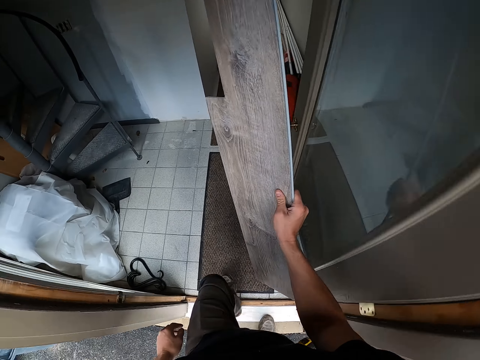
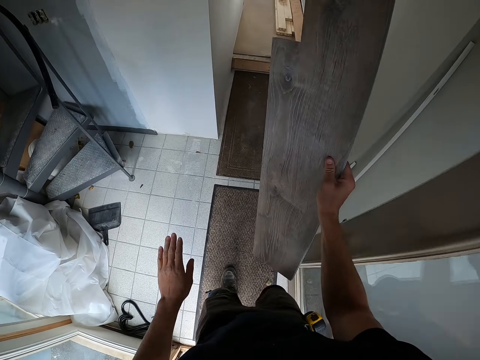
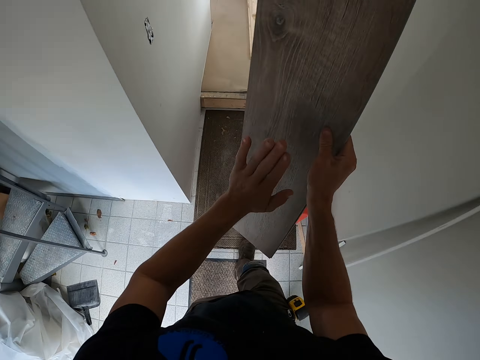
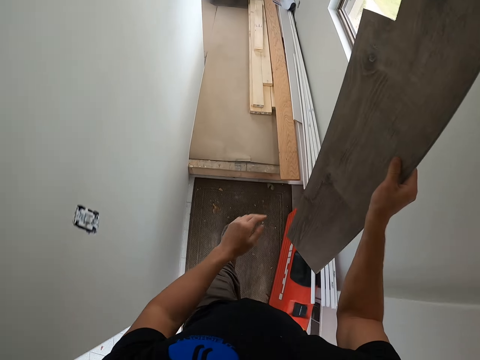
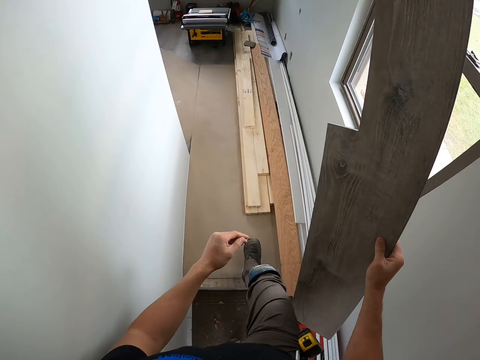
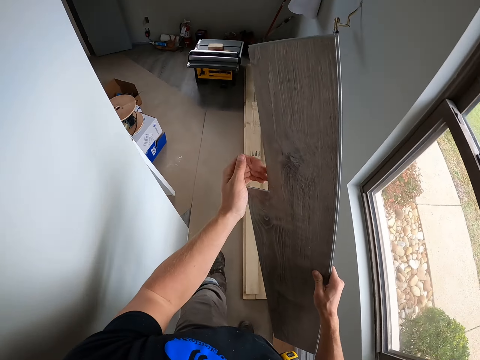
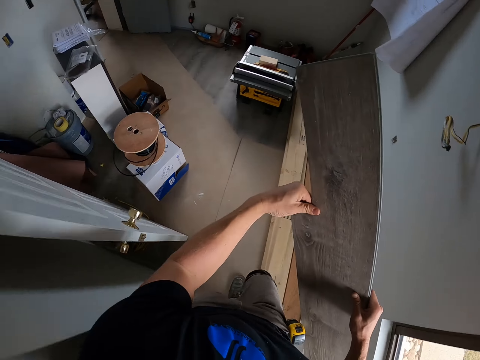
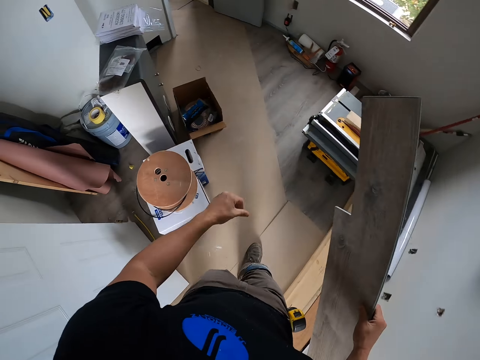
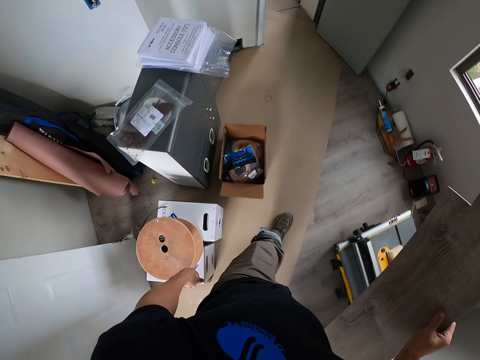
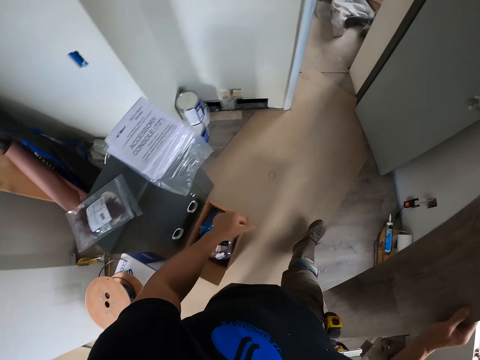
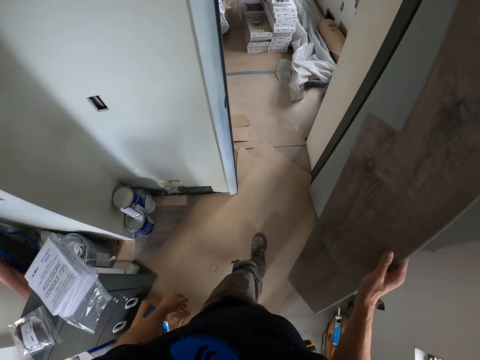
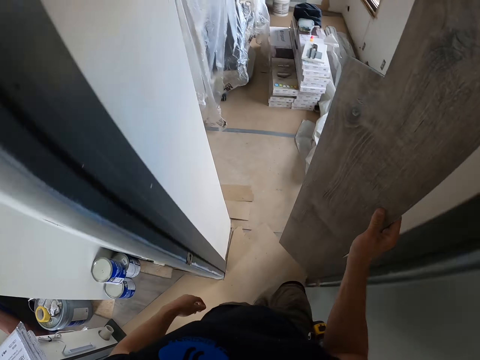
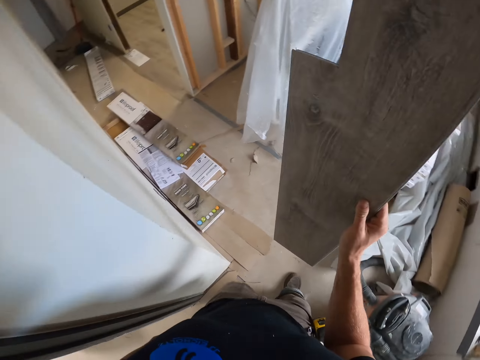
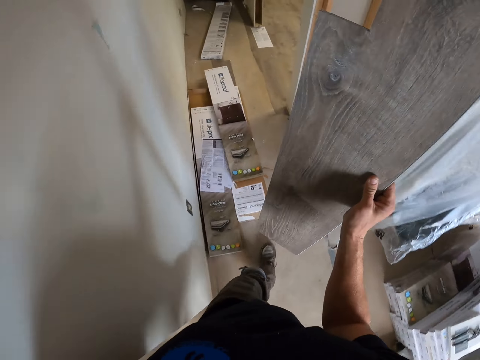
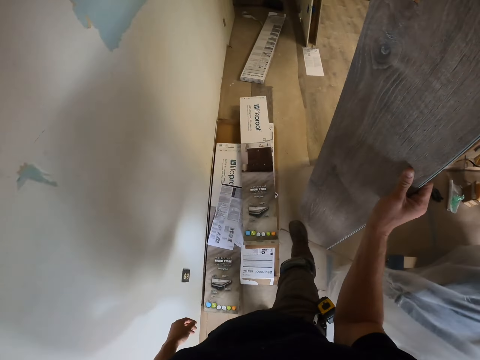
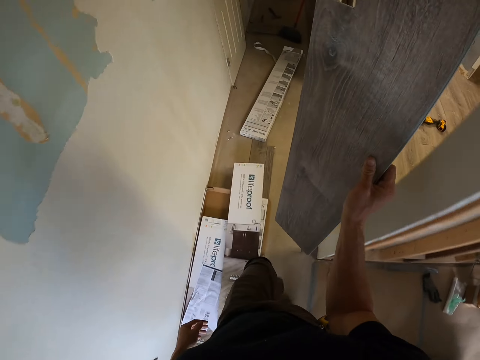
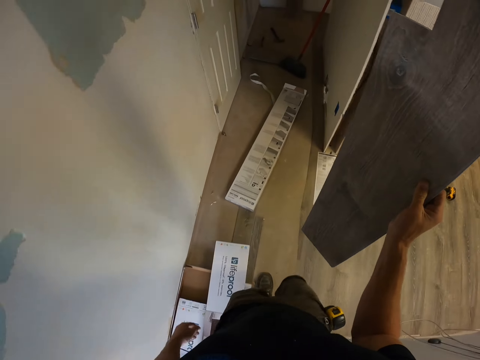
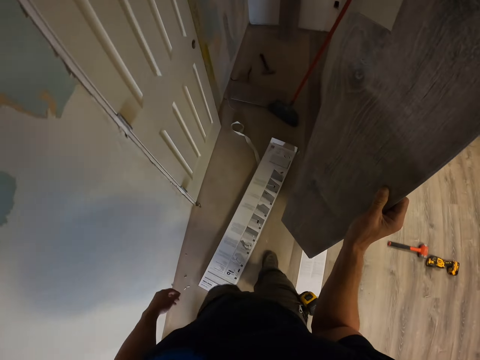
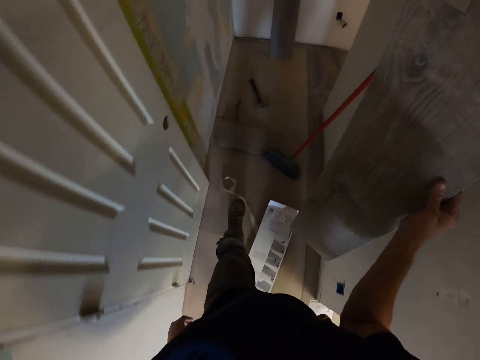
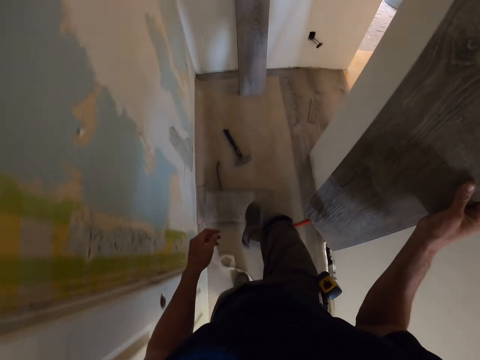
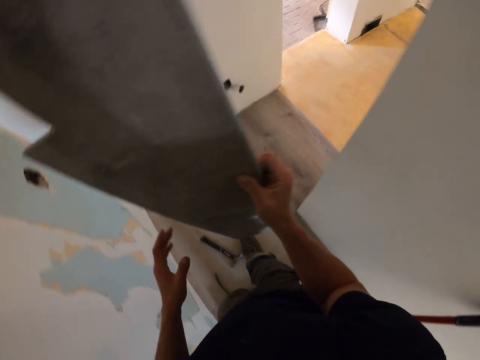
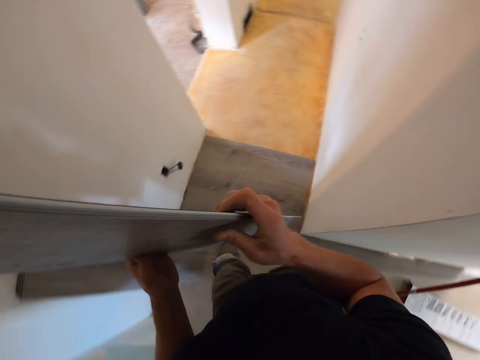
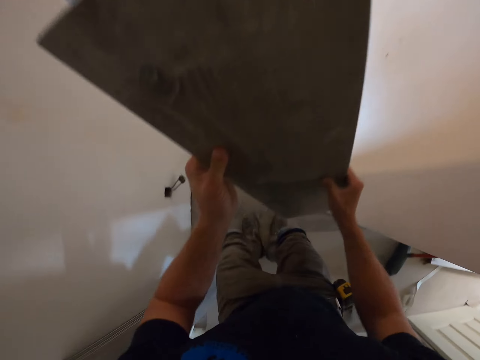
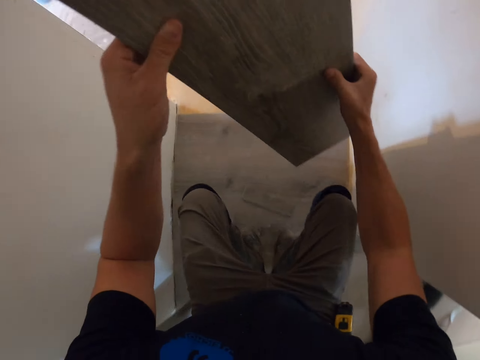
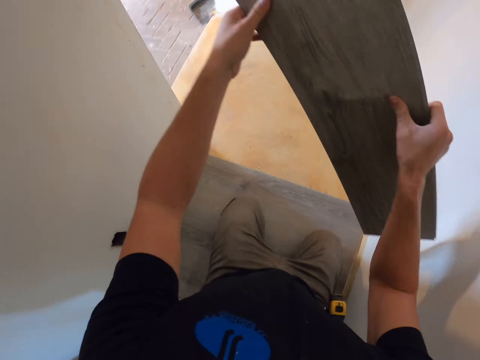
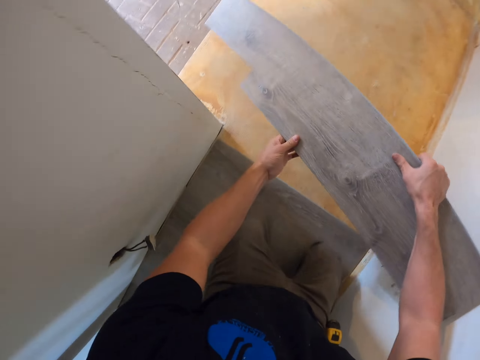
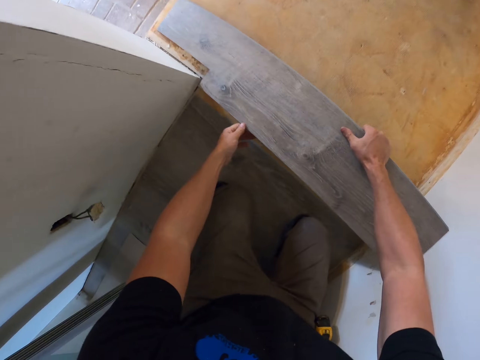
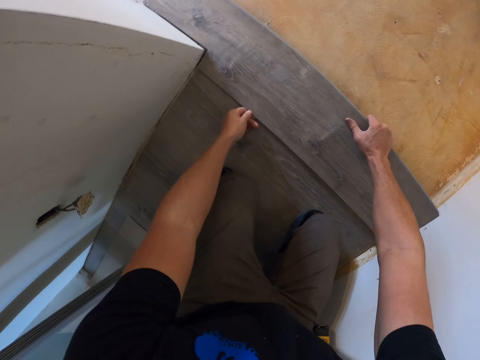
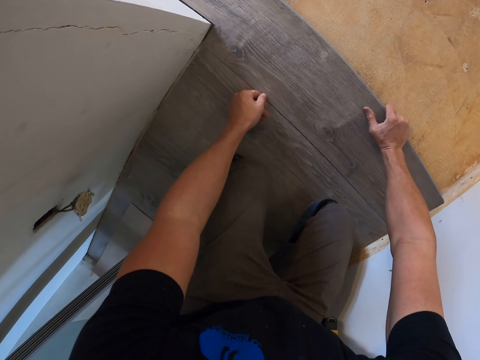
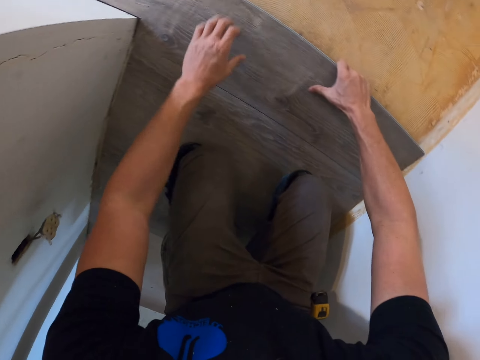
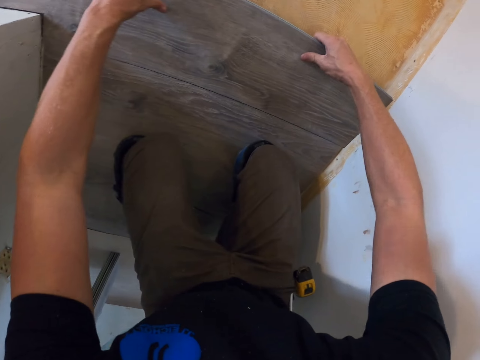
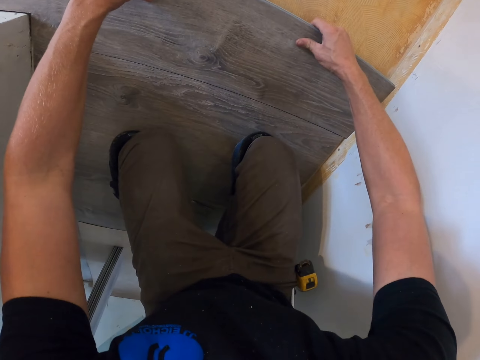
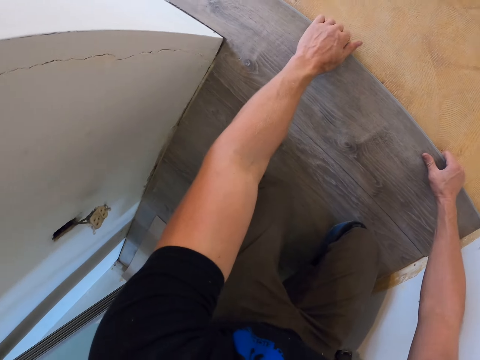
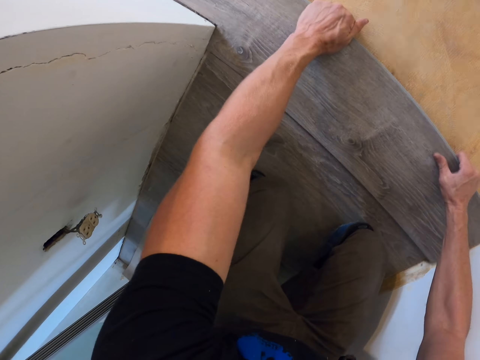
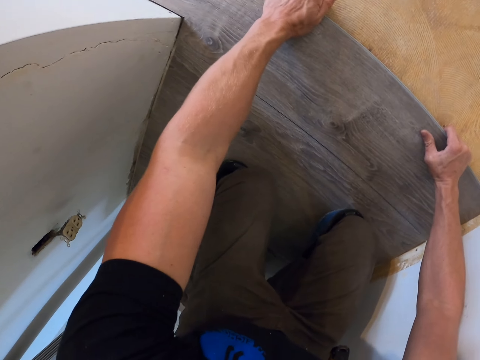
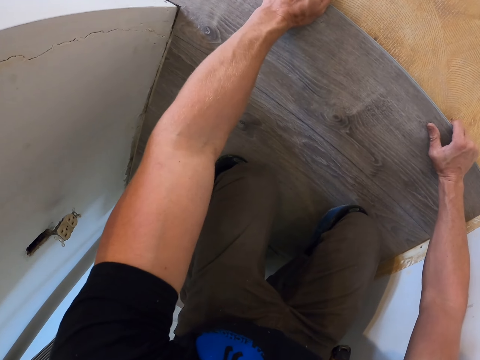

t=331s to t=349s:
The camera wearer kneels on the floor. They fix the wooden tile on the floor. They put the wood on the floor.

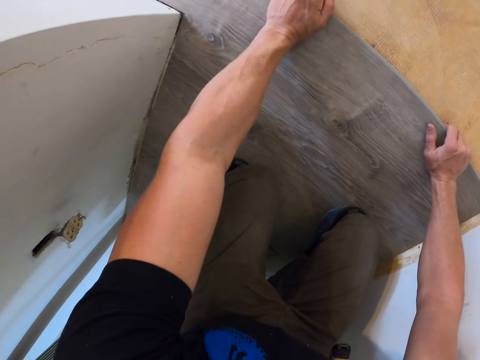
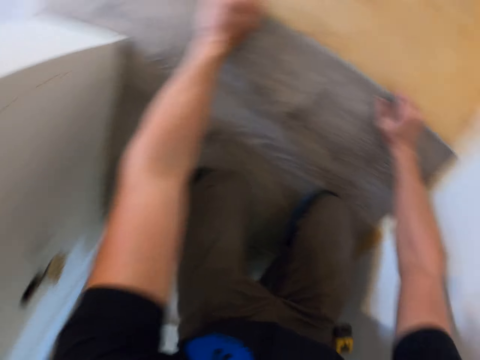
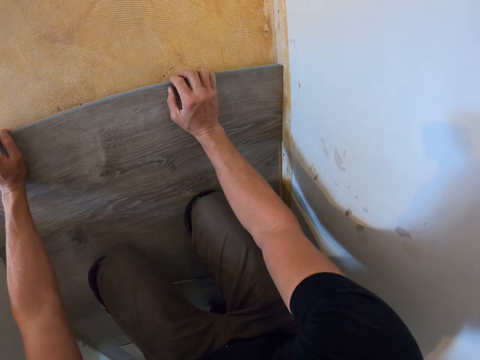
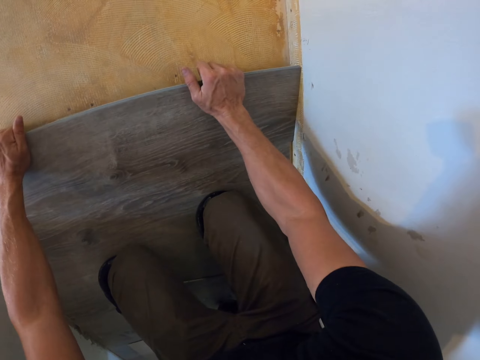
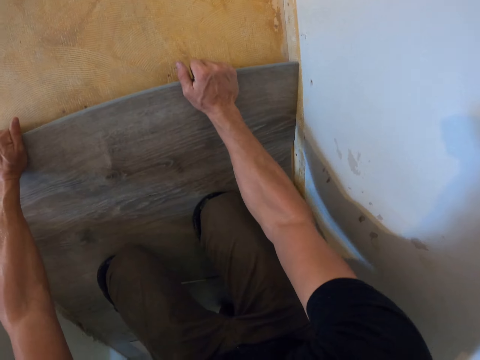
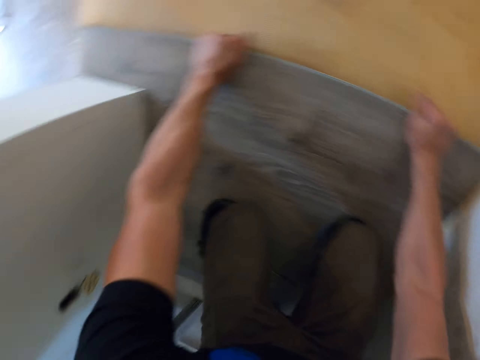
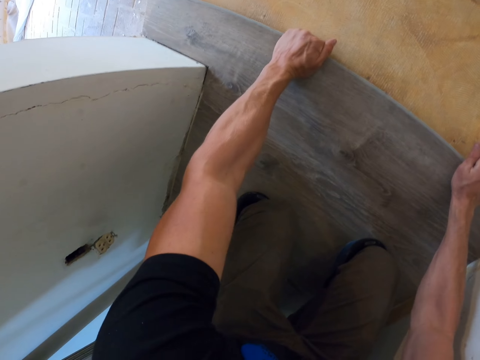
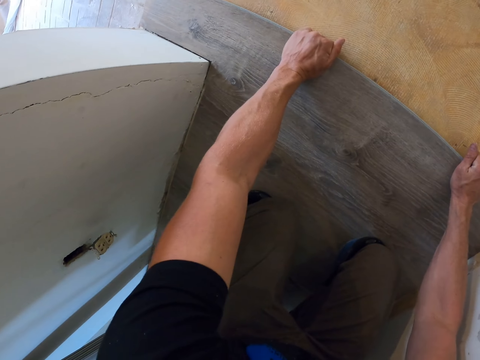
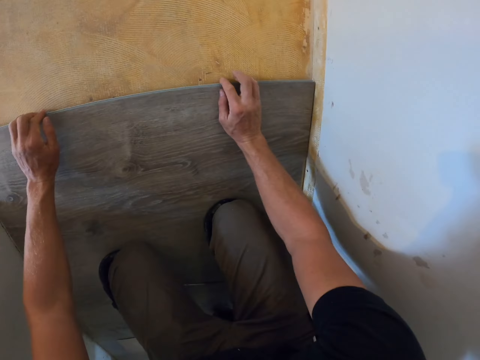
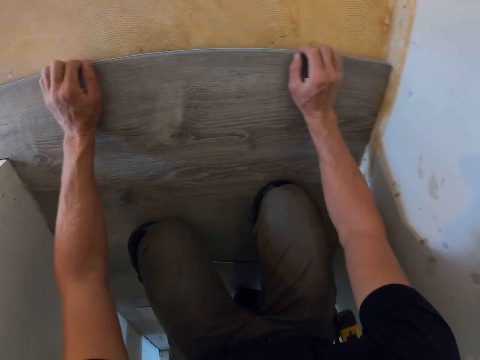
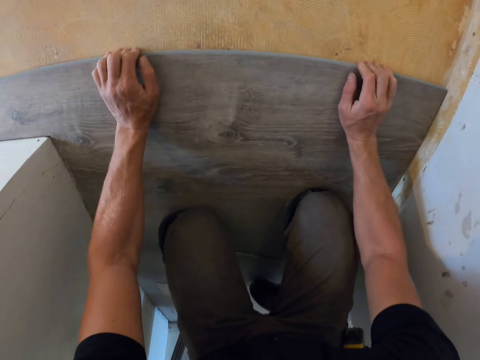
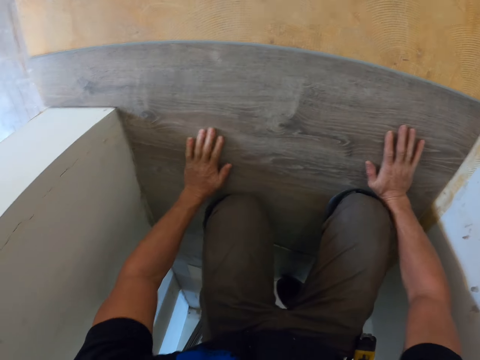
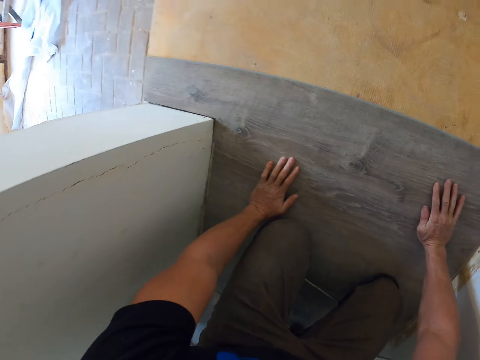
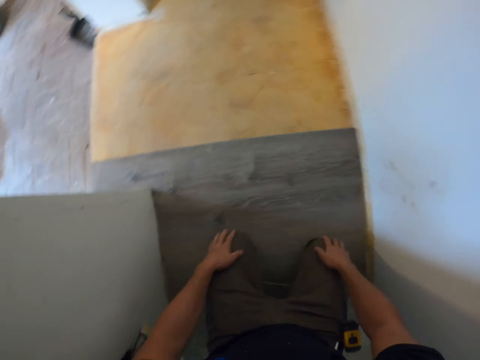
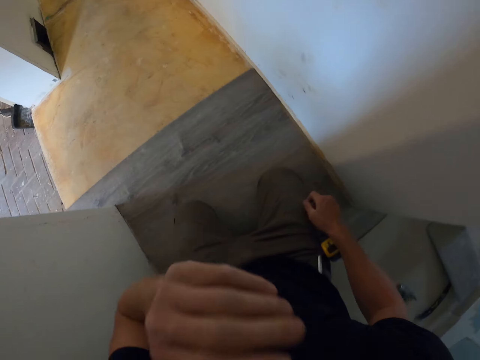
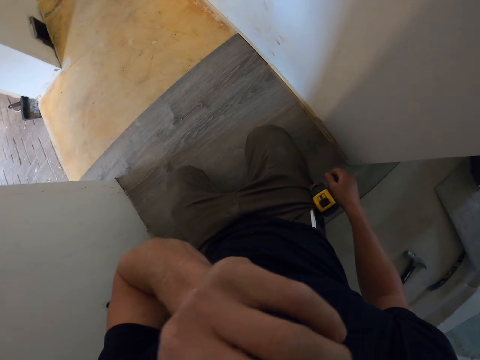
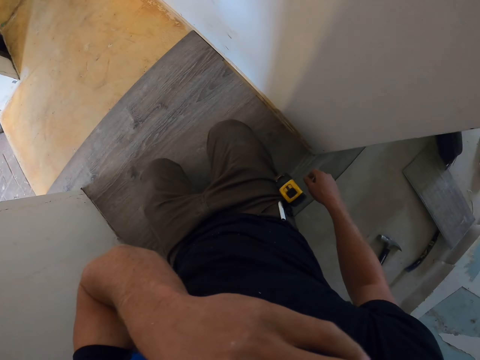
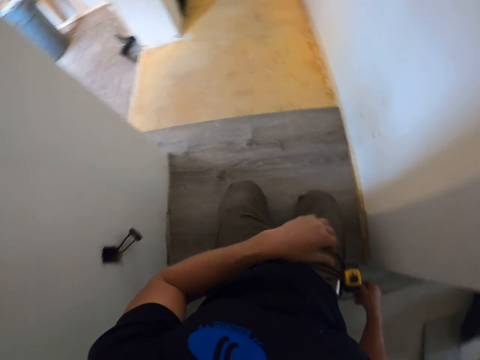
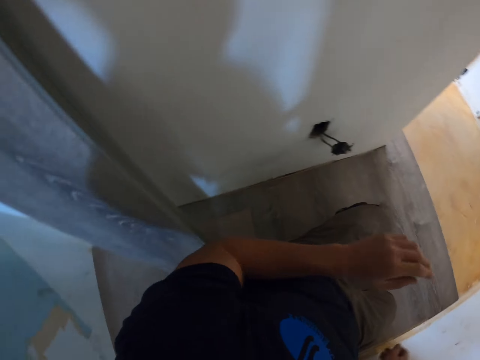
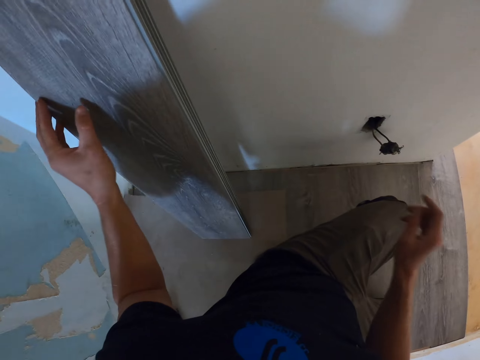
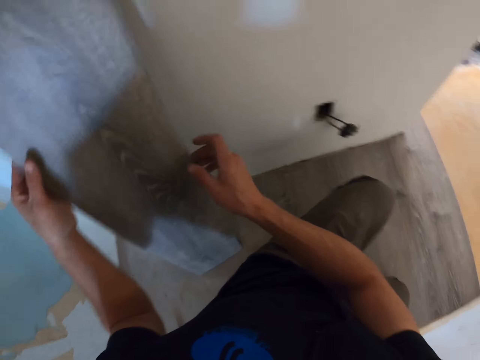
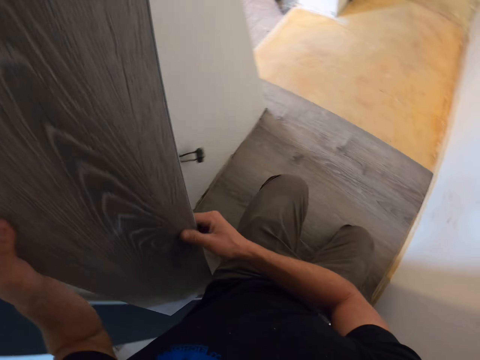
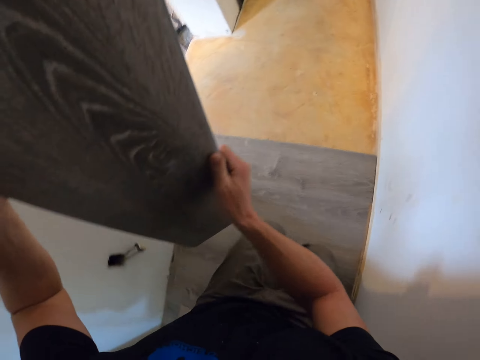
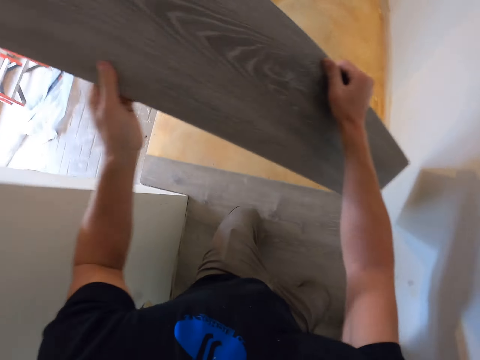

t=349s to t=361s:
The camera wearer rubs his face. He turns around the room. He picks the wooden tile from the floor.
